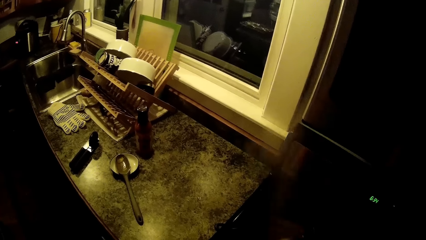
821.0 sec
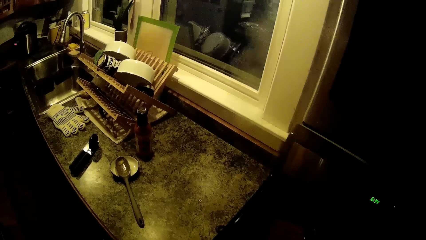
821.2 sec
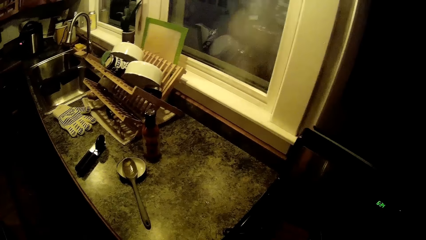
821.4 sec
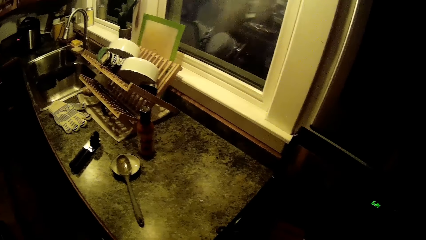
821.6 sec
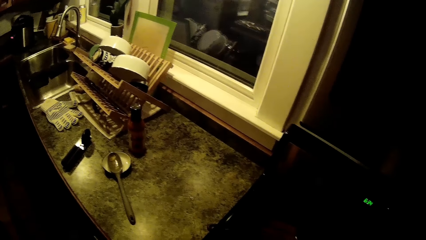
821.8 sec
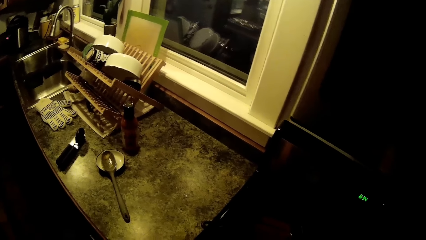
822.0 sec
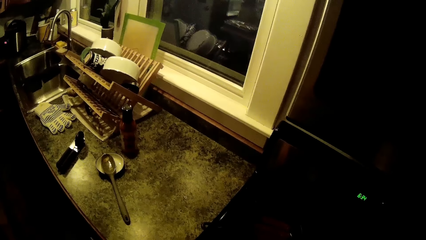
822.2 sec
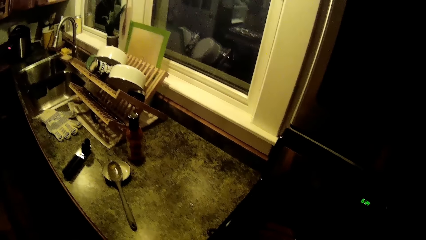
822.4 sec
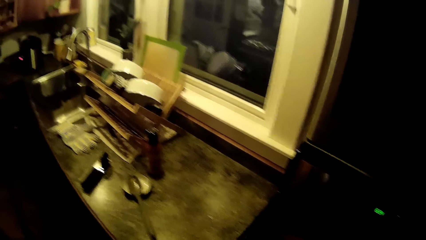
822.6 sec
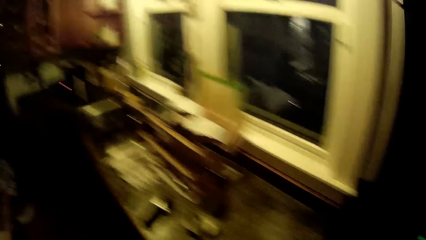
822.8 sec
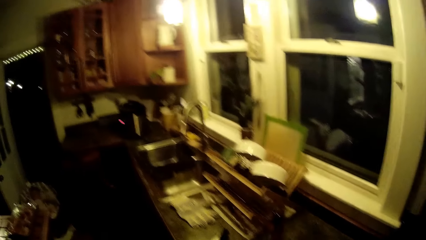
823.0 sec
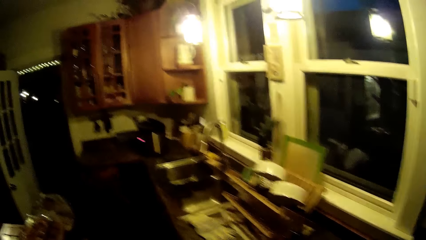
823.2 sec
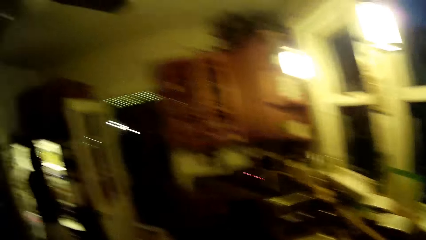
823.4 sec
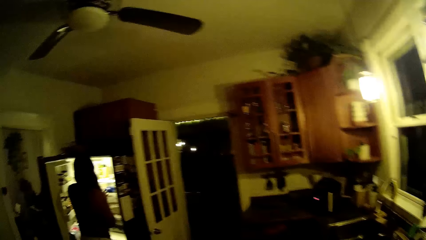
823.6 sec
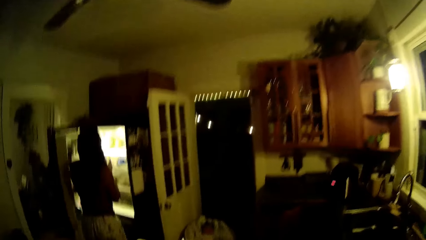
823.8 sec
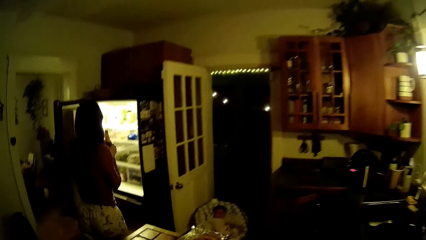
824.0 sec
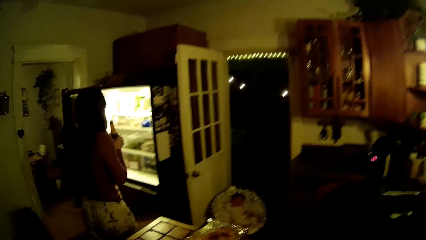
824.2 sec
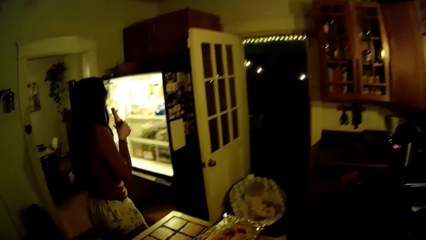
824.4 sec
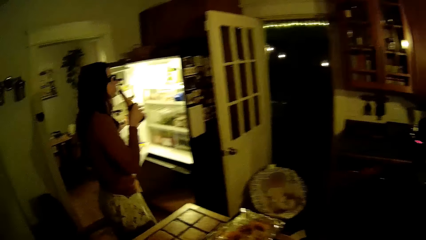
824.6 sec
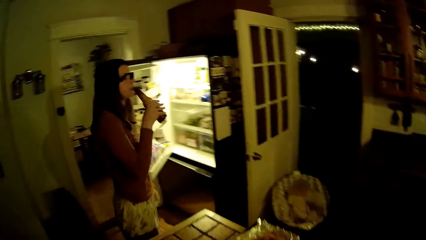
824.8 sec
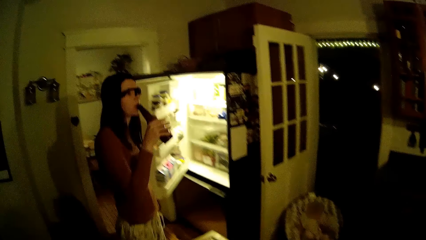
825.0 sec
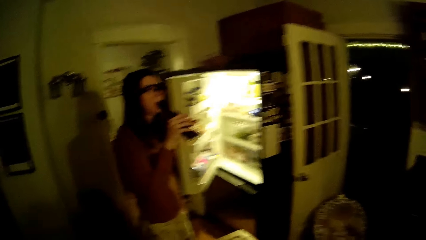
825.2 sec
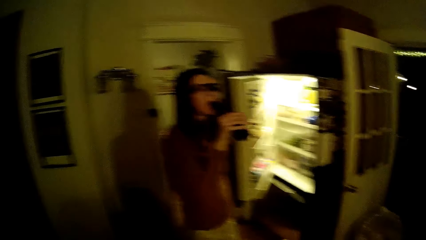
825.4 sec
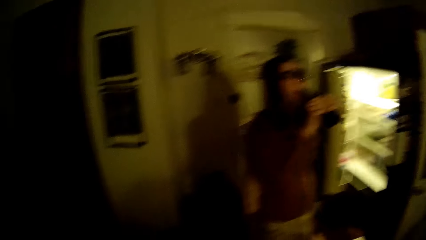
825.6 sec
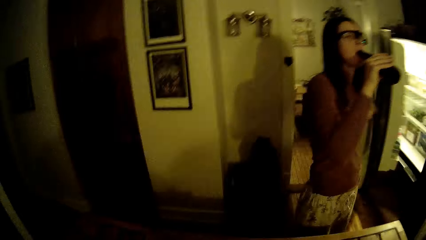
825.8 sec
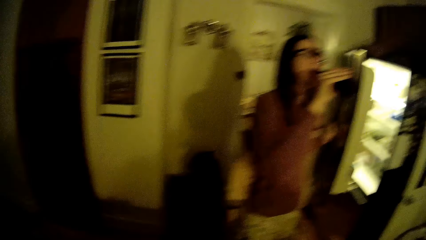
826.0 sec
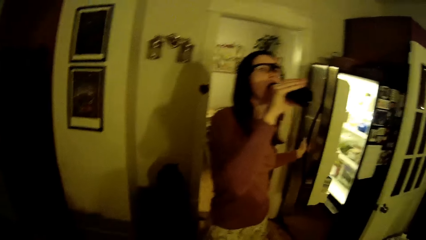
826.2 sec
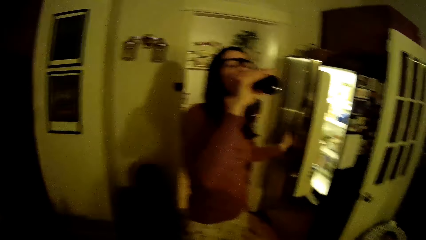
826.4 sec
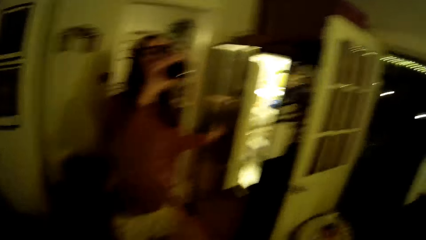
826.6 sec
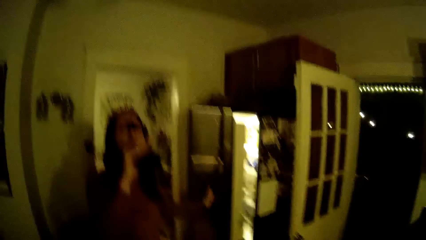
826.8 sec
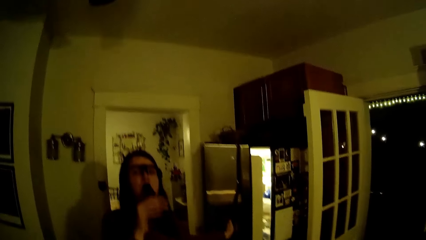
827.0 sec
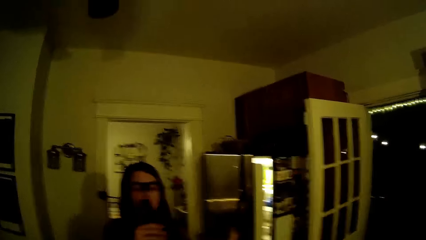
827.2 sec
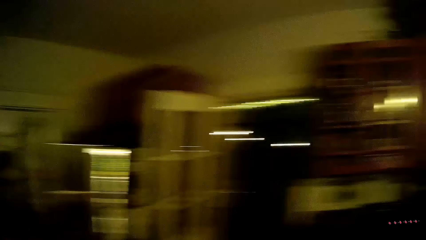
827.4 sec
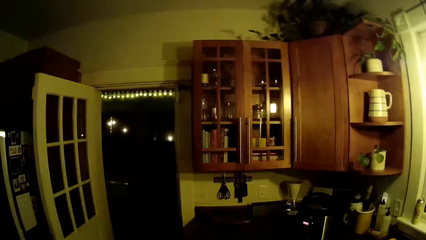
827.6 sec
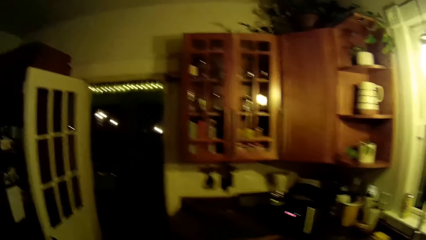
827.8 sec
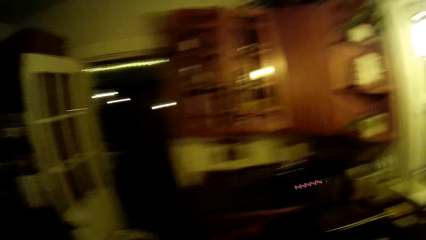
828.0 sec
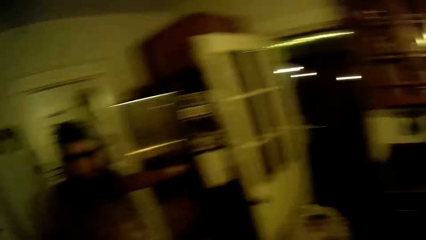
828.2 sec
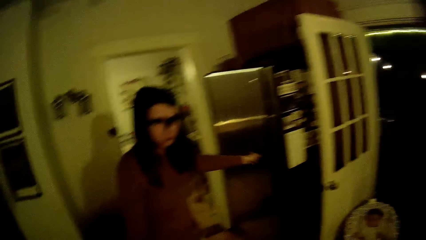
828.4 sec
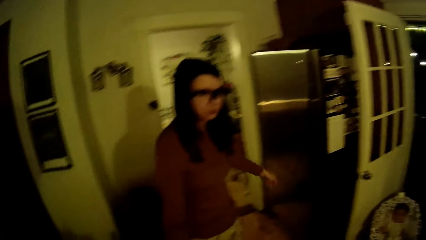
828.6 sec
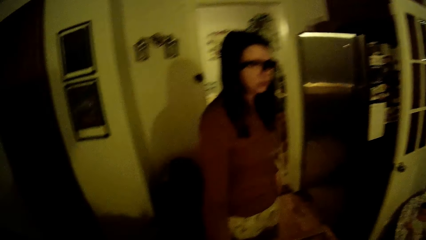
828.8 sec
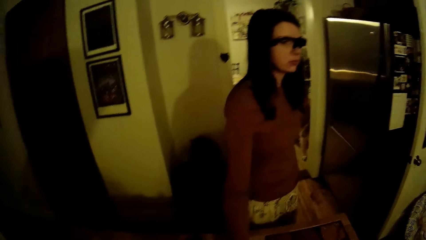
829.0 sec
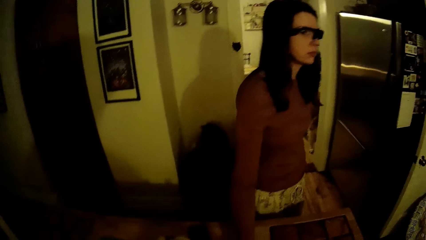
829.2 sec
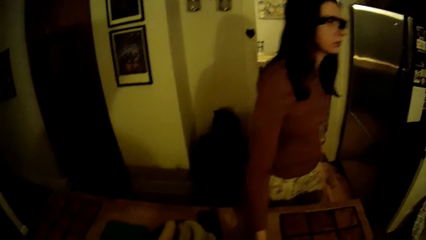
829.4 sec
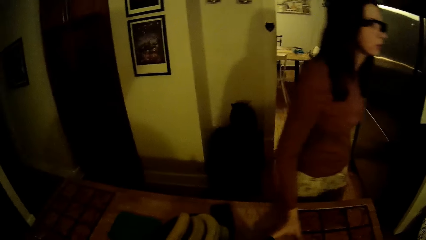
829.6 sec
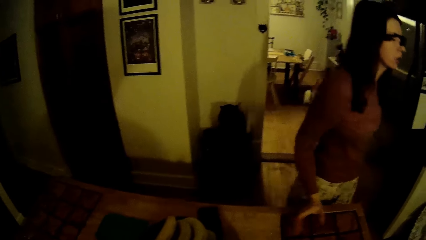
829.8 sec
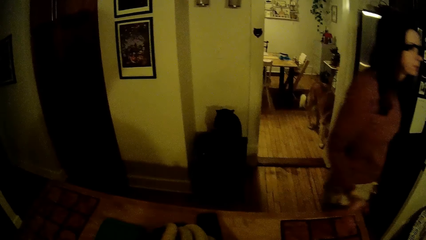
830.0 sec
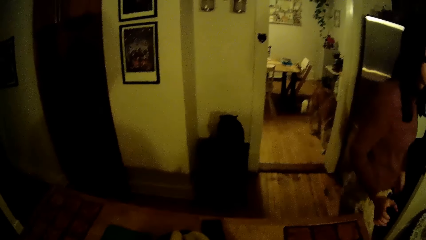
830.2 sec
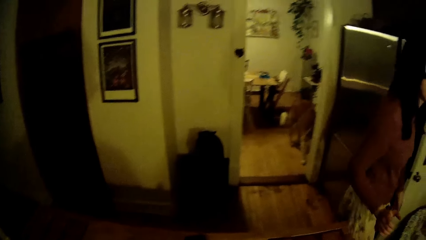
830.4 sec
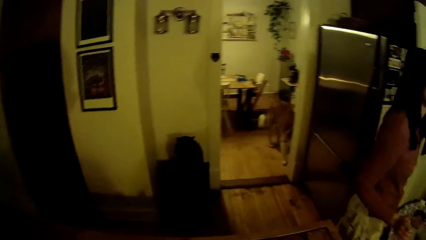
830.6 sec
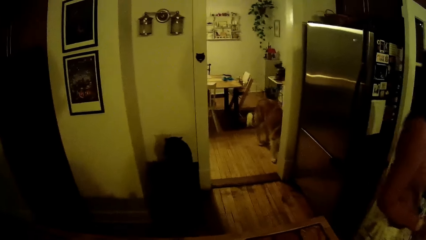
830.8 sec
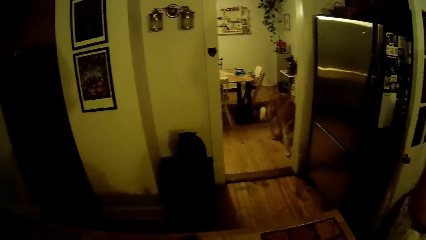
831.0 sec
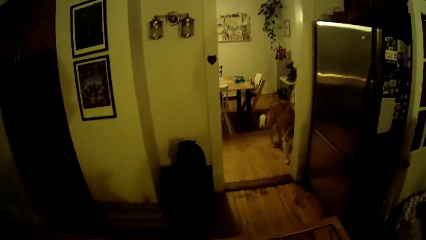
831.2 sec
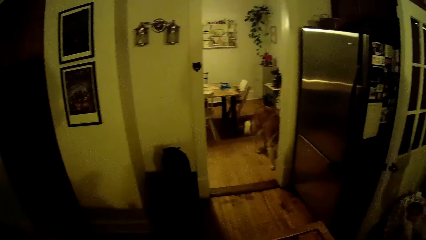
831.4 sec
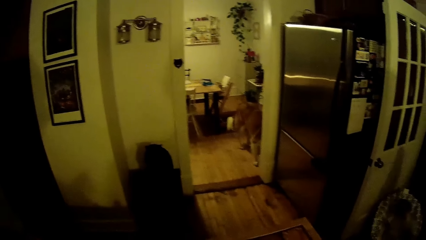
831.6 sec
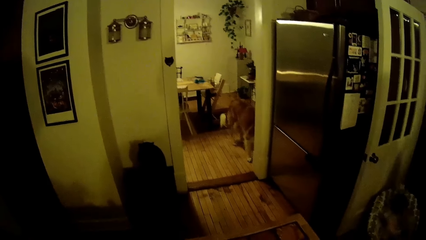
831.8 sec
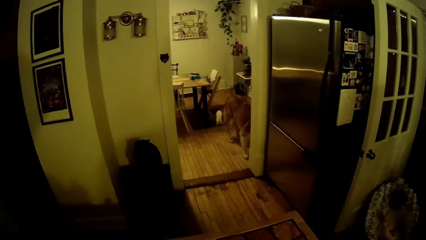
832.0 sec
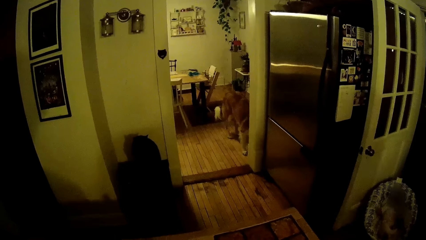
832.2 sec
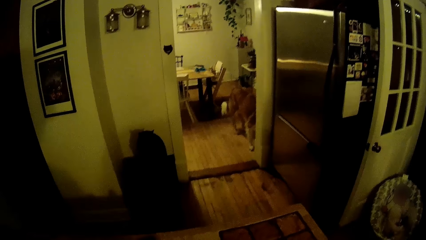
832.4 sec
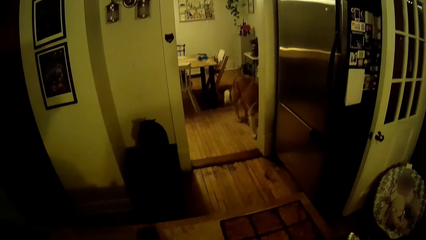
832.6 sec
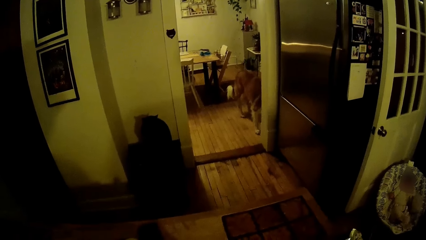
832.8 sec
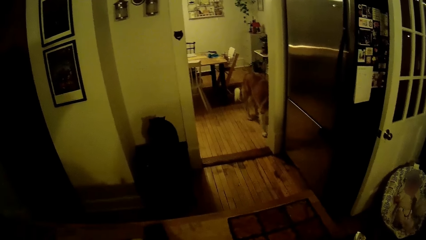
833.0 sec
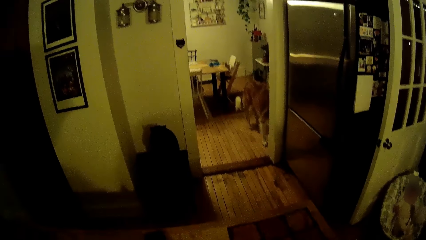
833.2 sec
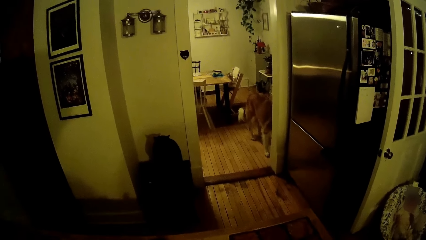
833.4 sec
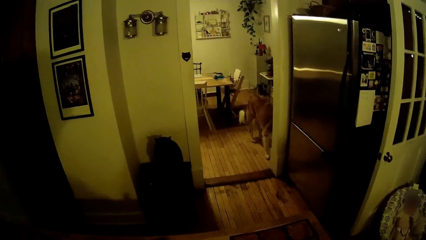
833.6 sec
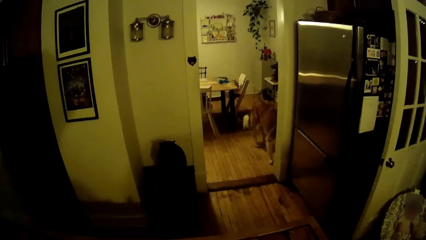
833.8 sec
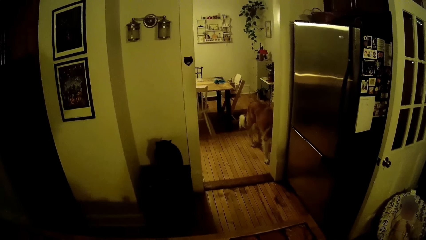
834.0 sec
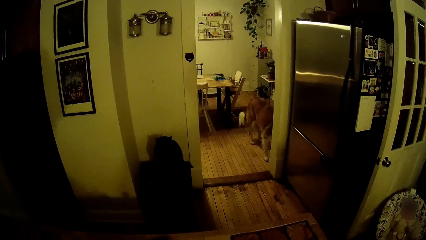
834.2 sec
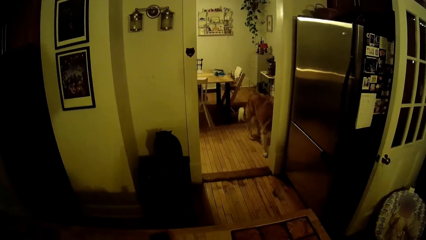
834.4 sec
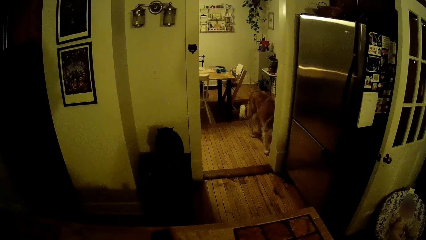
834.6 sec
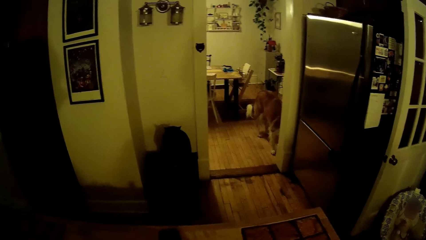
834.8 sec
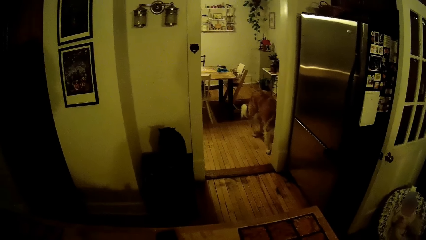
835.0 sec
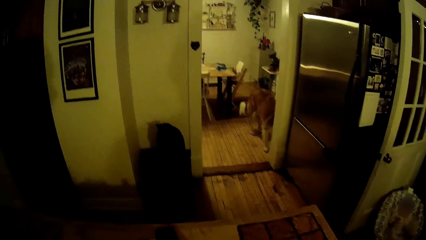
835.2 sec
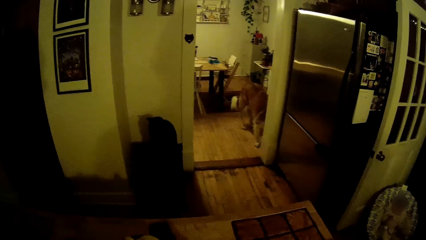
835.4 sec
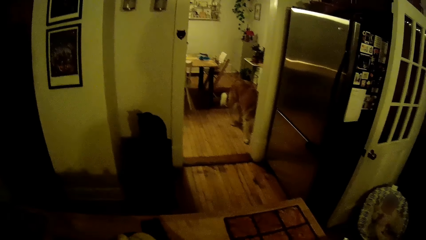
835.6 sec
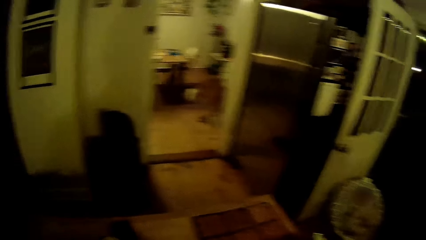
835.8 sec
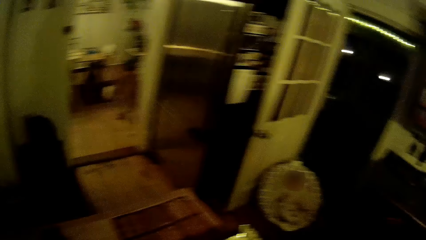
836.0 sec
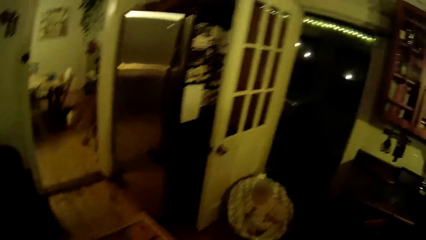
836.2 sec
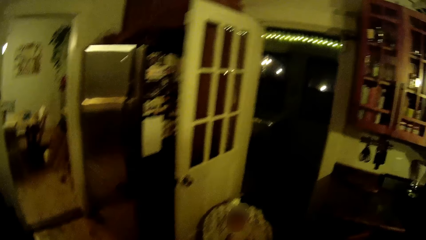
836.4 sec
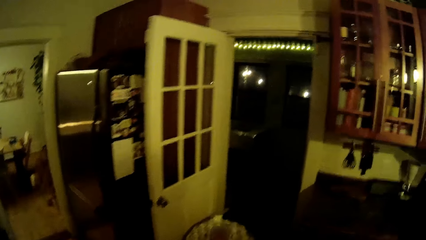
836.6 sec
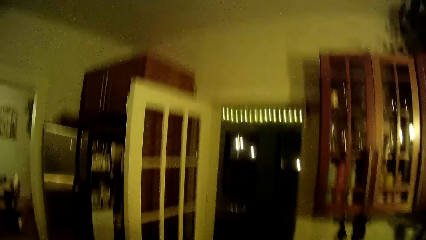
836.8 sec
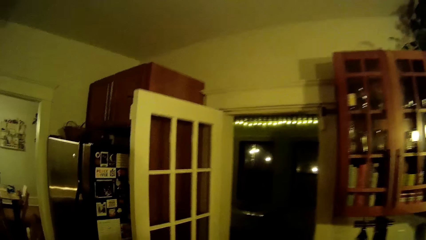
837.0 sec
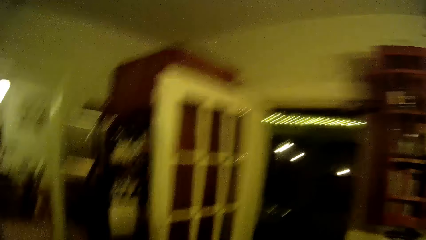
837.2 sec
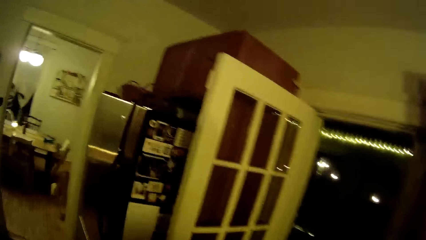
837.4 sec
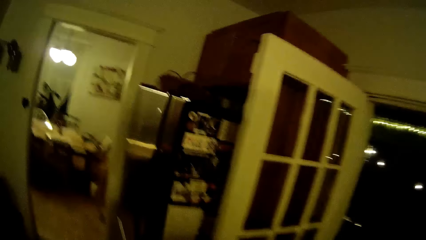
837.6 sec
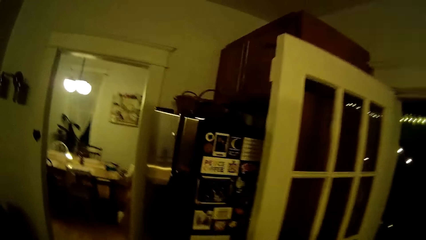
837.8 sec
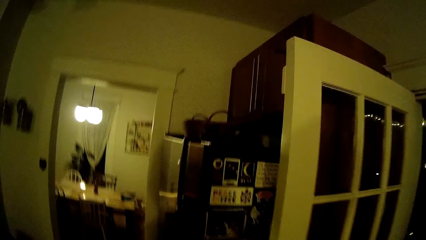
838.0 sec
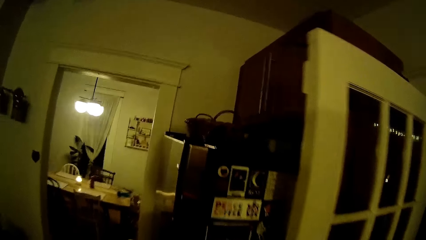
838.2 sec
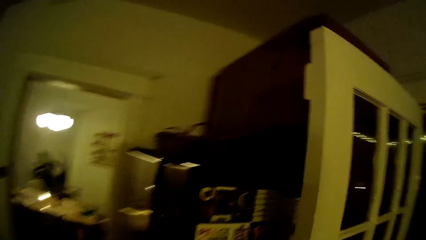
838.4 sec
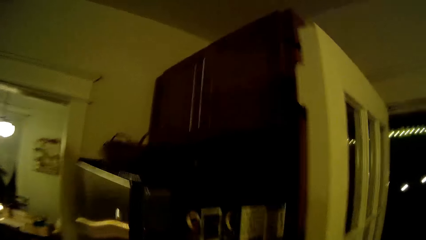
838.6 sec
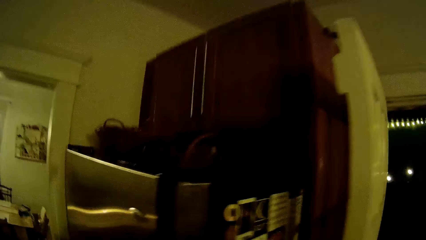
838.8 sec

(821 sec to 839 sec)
The camera wearer opens a cooking pot. They put down a lid. The woman drinks from a bottle with her right hand. The woman closes a refrigerator with her left hand. The camera wearer talks to the woman. The woman drops the bottle of beer on a kitchen counter with her right hand. The woman looks around the room and walks around the room. The camera wearer talks to the woman. They walk around the room.
